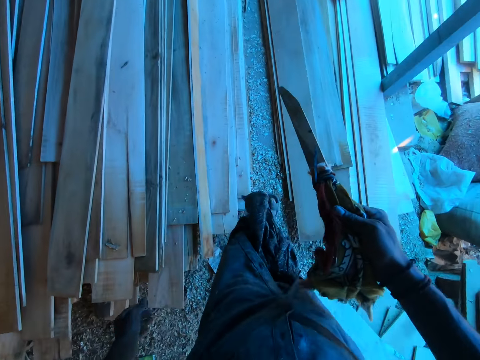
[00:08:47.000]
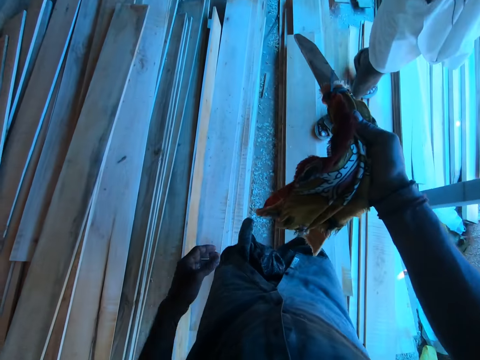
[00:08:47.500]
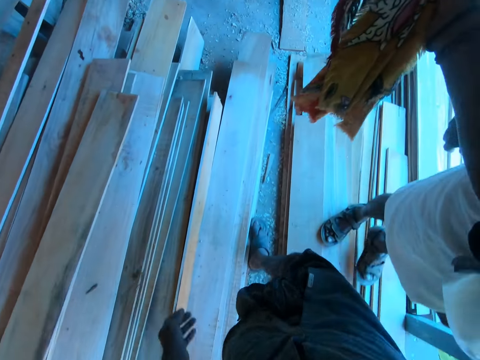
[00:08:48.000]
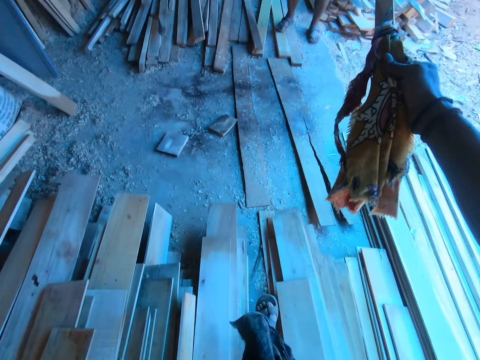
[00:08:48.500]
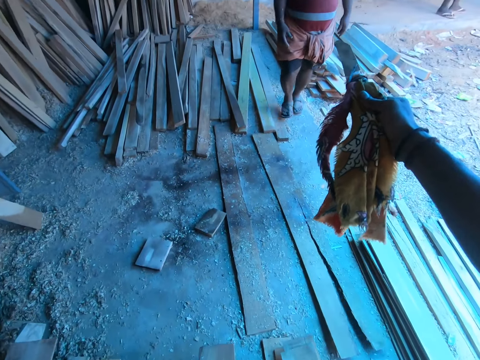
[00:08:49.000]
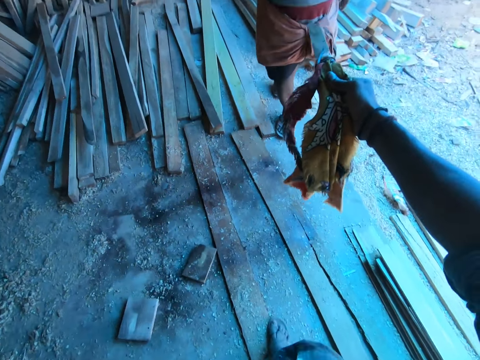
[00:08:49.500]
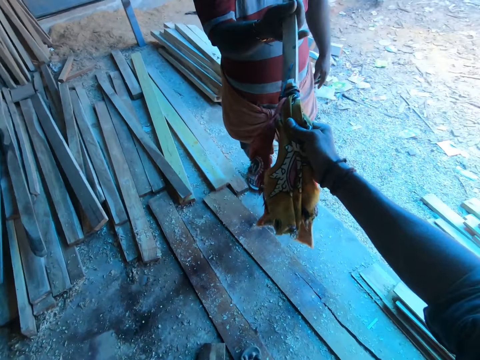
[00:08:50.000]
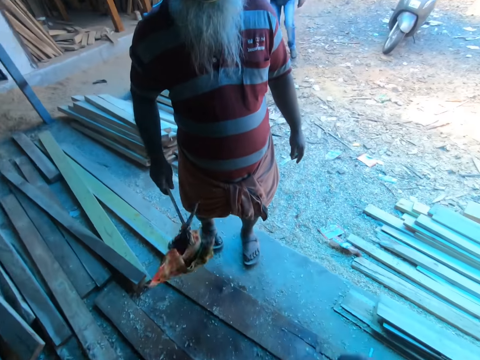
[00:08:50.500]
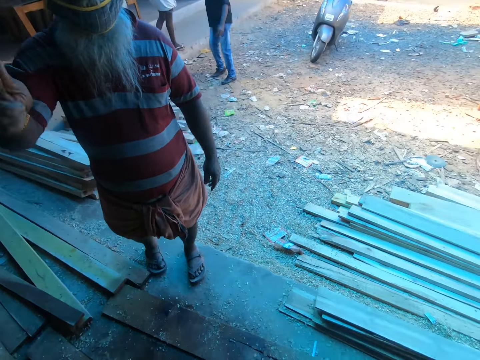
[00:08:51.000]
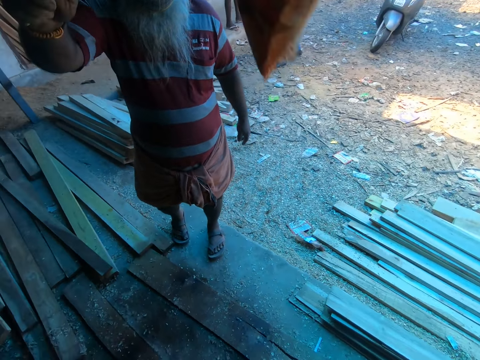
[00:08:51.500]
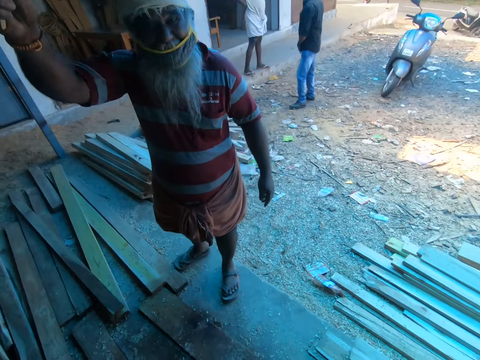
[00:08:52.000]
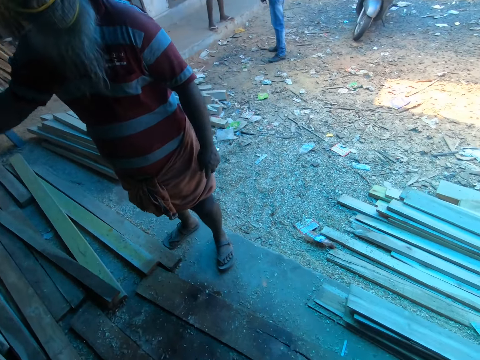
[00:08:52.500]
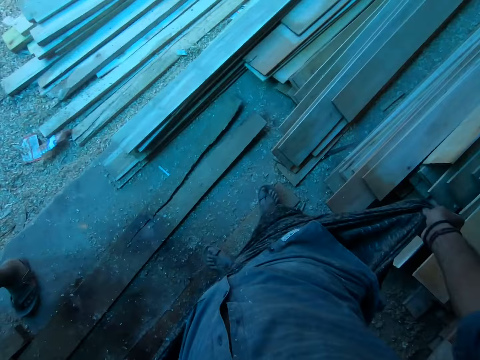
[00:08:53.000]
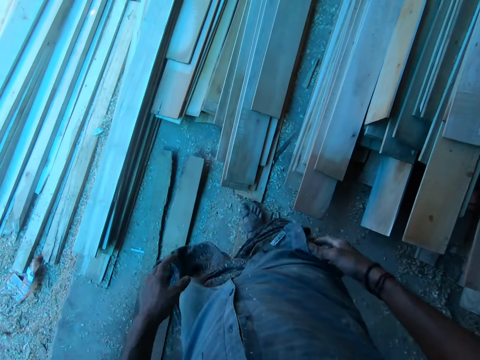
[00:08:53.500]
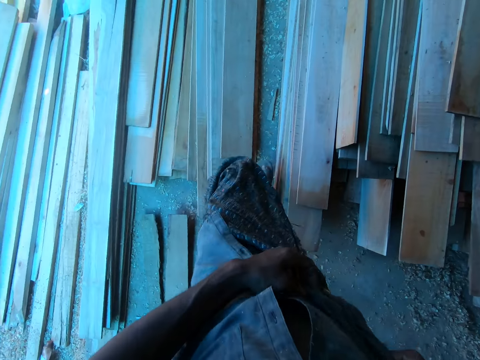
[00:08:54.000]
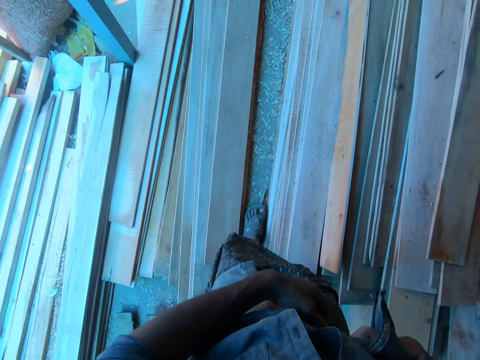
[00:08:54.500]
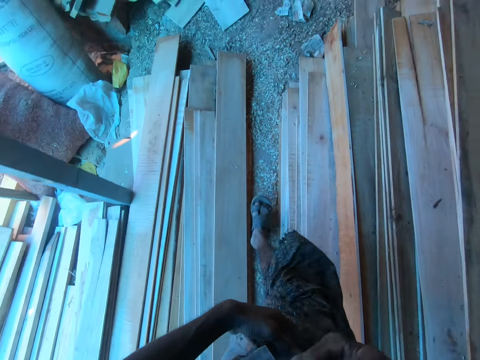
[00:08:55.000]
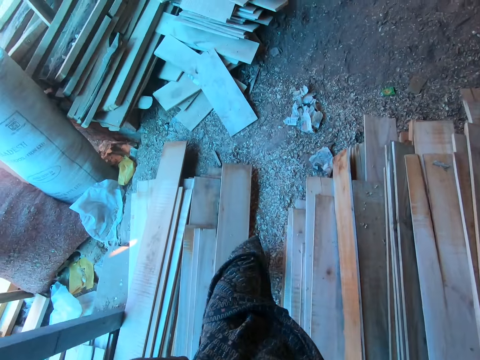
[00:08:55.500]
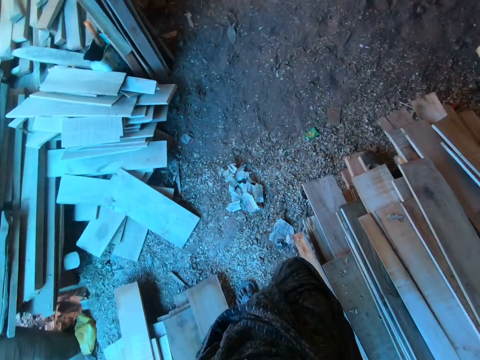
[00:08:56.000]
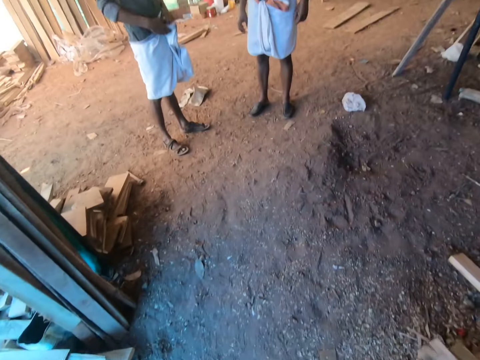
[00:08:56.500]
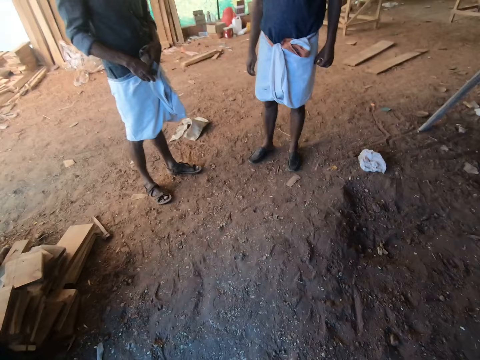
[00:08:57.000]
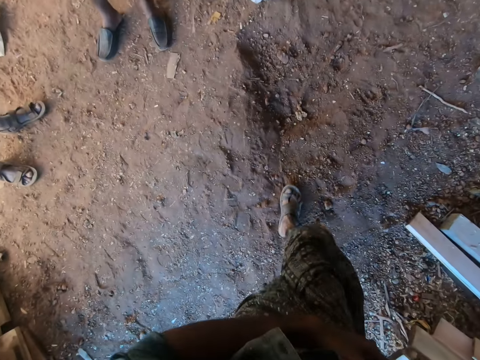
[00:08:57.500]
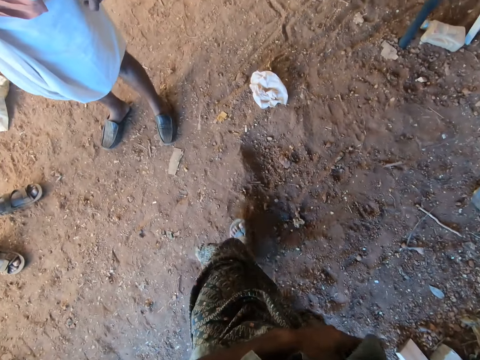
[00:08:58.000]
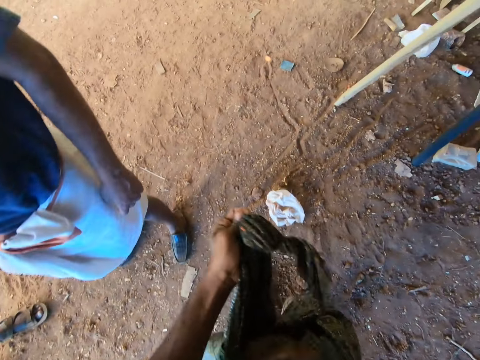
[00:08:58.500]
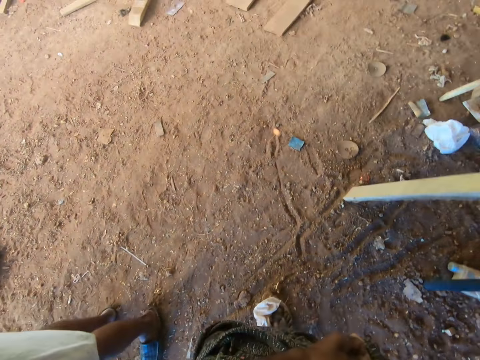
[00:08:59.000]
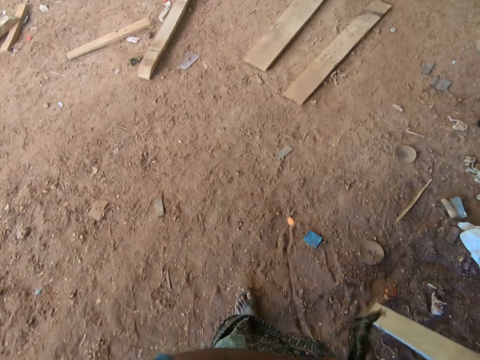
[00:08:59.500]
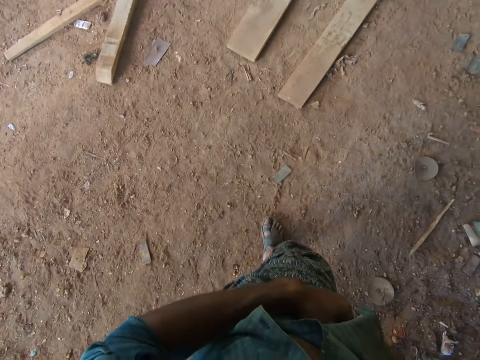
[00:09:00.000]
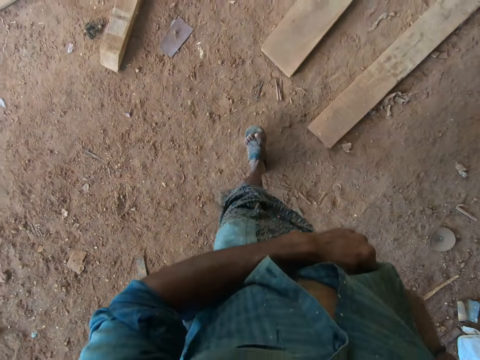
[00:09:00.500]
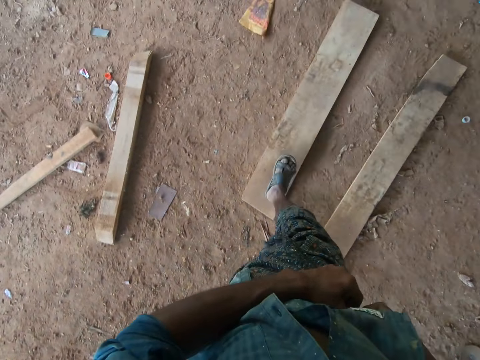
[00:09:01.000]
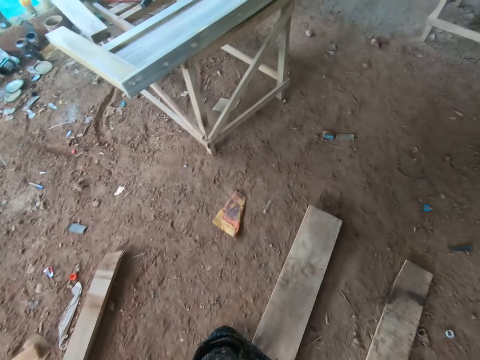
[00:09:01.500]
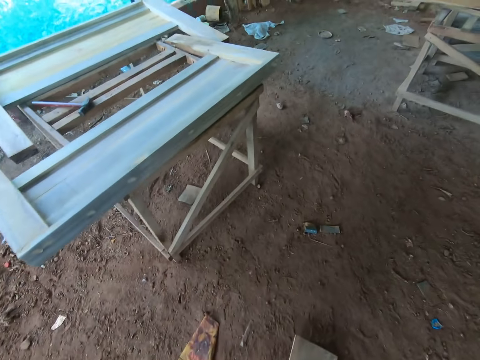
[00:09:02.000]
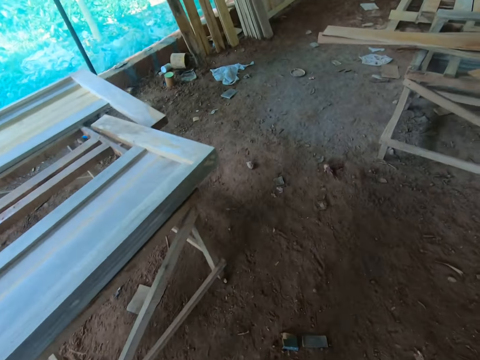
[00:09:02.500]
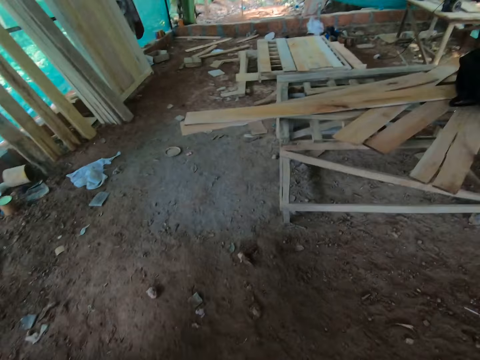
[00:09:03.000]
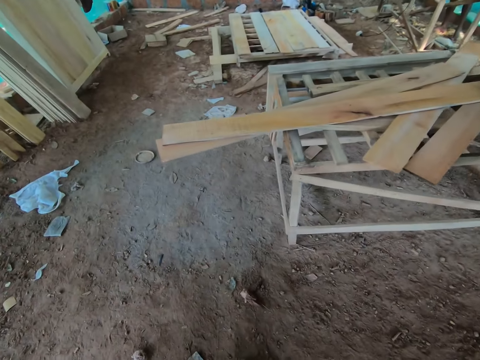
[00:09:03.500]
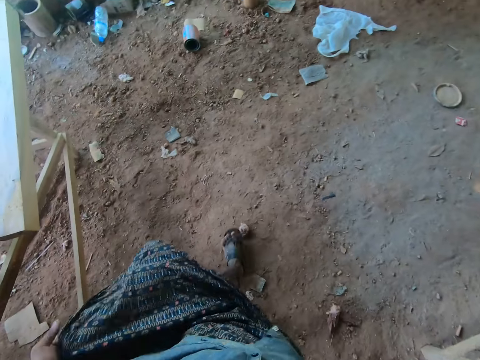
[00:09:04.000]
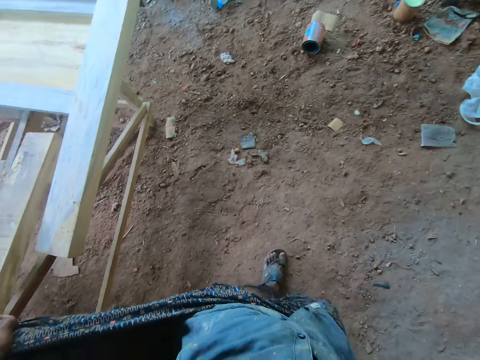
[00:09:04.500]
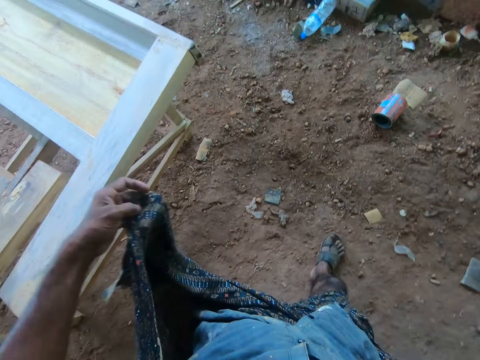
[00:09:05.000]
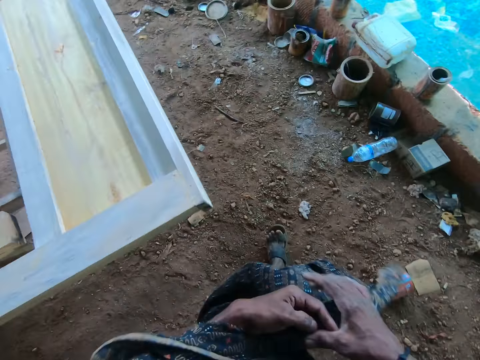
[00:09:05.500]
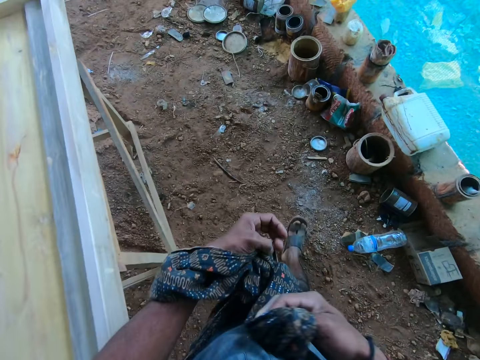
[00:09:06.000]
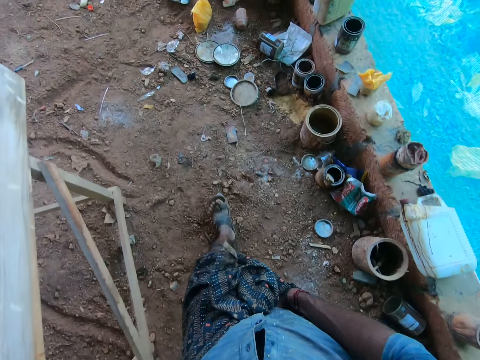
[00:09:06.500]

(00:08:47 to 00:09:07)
The camera wearer gives the stick with cloths in his right hand to a man. The man interacts with the camera wearer. The man takes the mop and shakes the mop. The camera wearer walks around the workshop. He adjusts his wrapper with both hands.

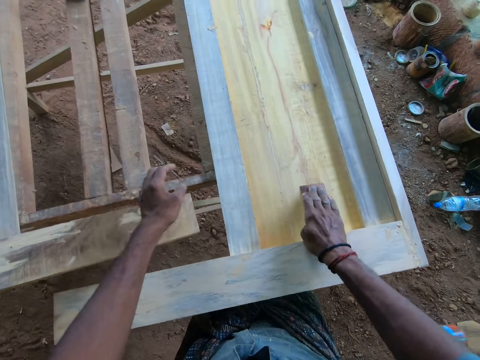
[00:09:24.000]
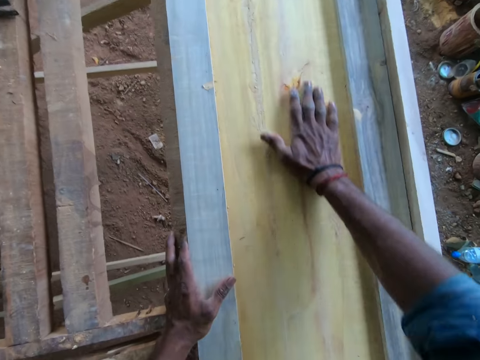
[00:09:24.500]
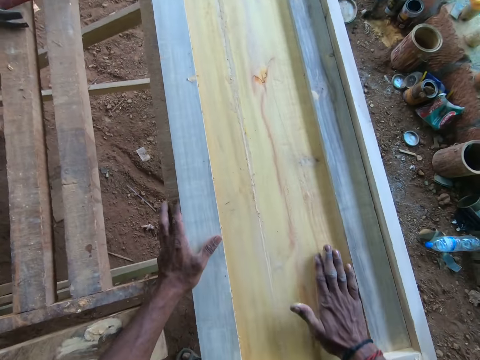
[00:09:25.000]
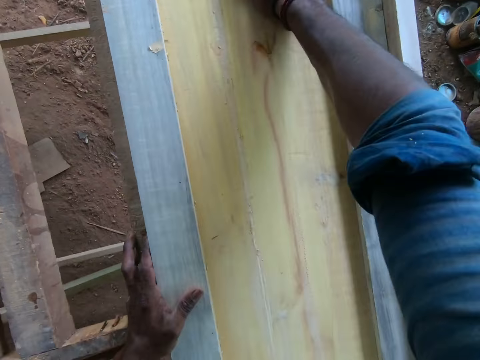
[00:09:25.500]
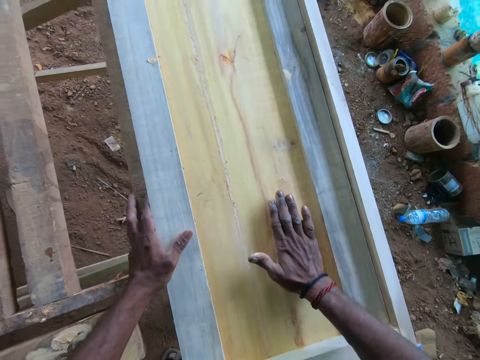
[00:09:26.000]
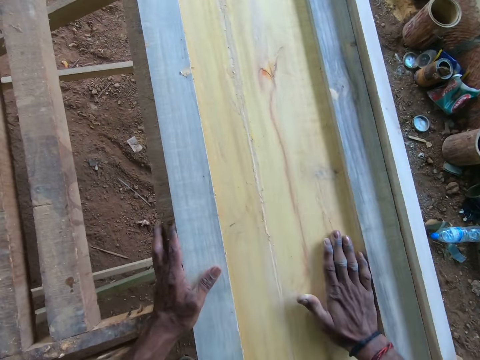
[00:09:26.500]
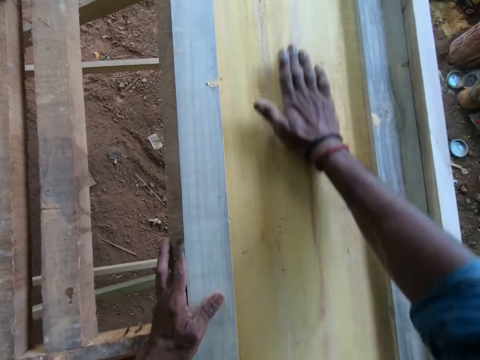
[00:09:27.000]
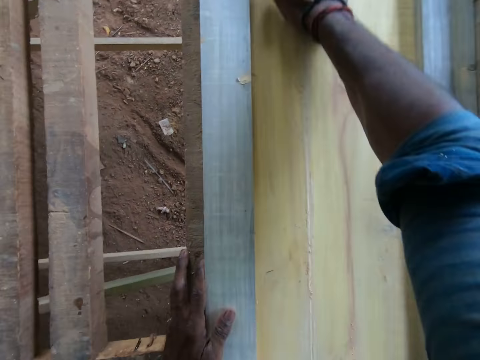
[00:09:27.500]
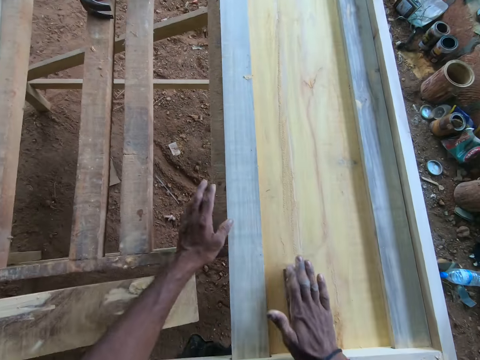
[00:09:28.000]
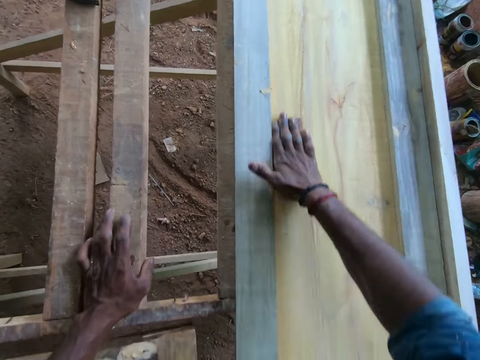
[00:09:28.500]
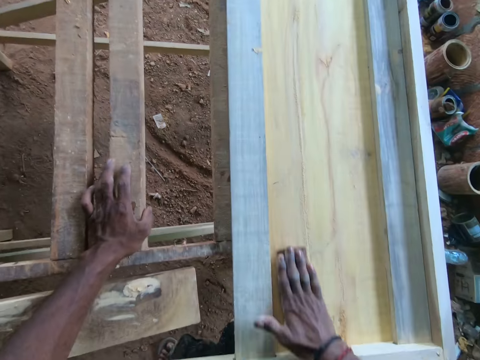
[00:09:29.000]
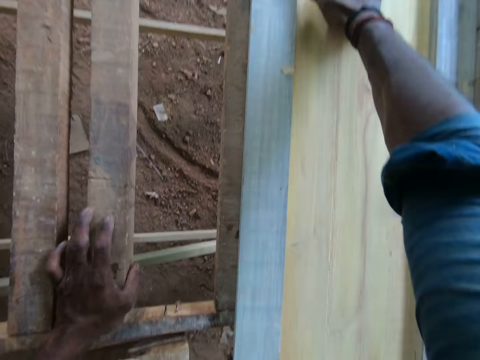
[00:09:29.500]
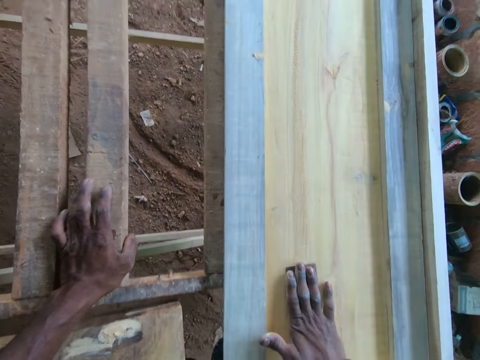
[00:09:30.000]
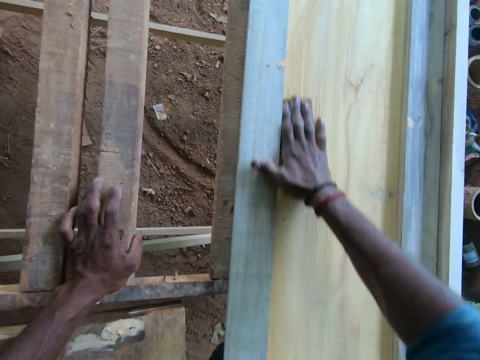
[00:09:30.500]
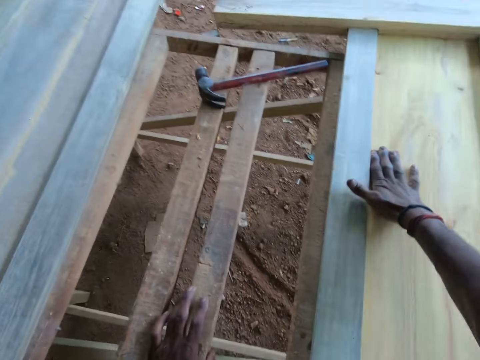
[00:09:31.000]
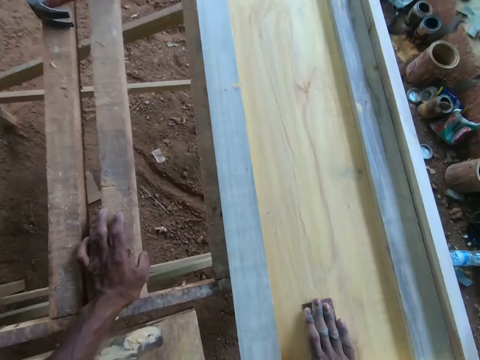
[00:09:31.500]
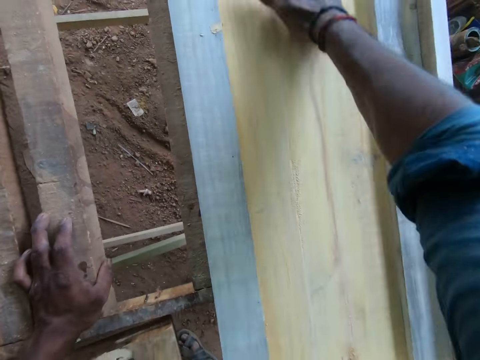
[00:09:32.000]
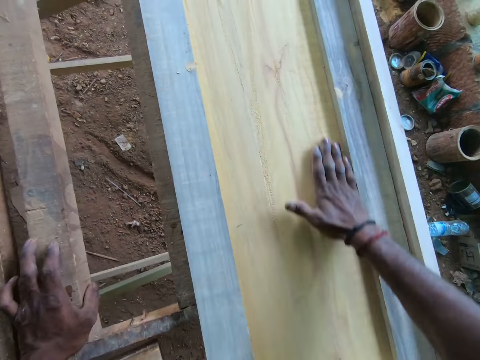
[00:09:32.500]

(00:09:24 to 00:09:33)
The camera wearer smoothens the surface of a wood piece with the sandpaper in his right hand.
